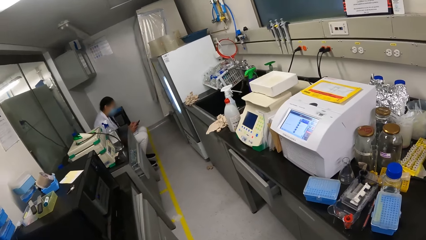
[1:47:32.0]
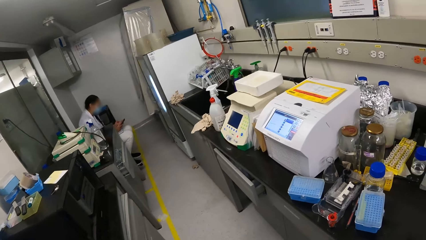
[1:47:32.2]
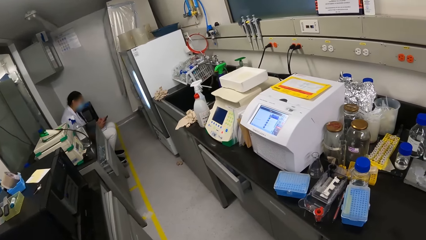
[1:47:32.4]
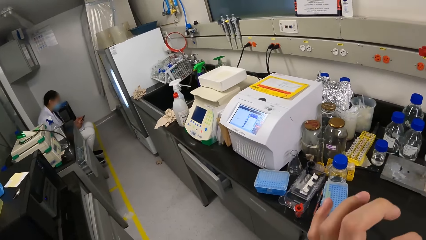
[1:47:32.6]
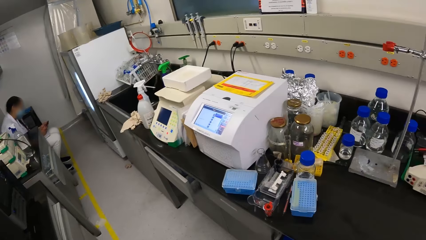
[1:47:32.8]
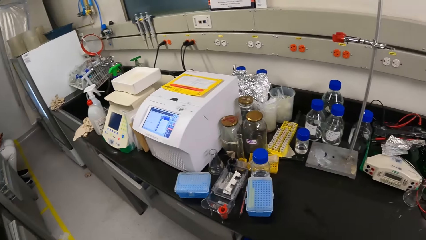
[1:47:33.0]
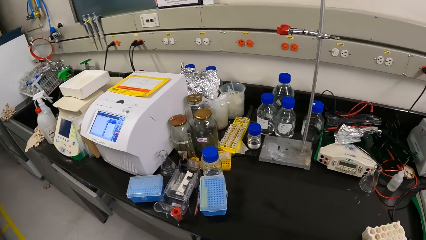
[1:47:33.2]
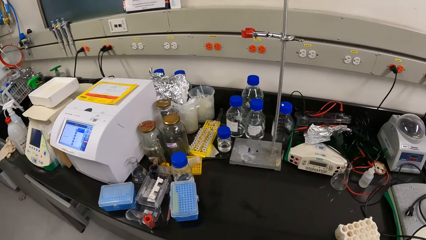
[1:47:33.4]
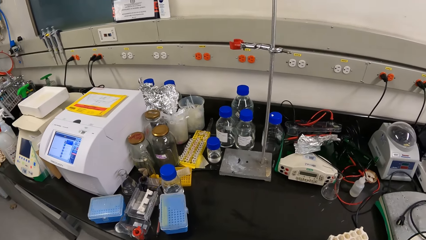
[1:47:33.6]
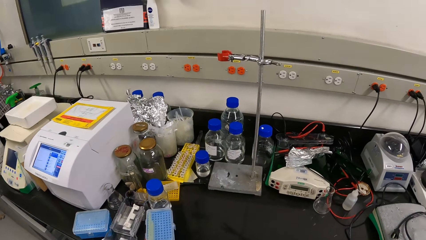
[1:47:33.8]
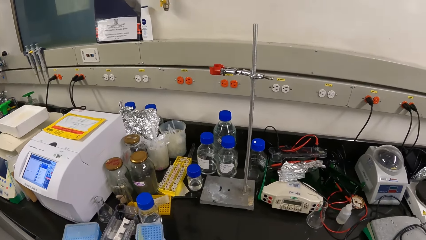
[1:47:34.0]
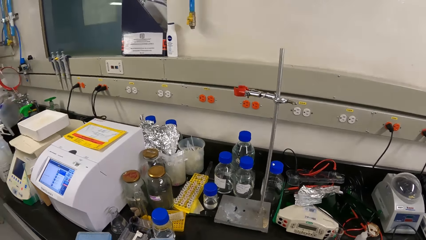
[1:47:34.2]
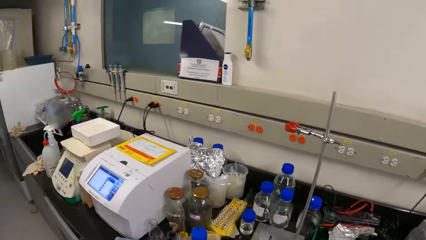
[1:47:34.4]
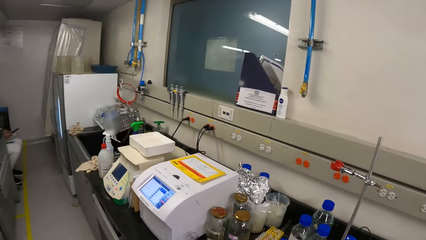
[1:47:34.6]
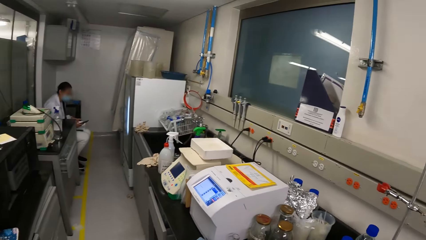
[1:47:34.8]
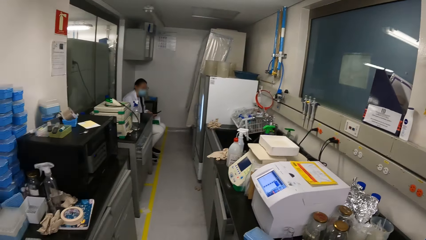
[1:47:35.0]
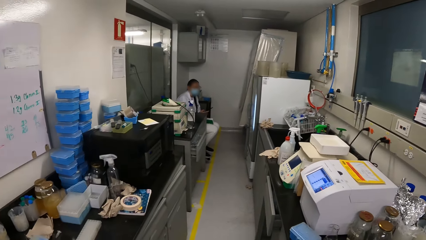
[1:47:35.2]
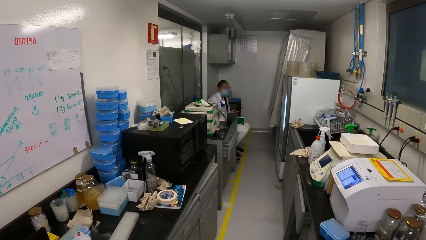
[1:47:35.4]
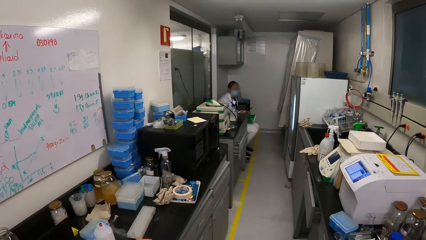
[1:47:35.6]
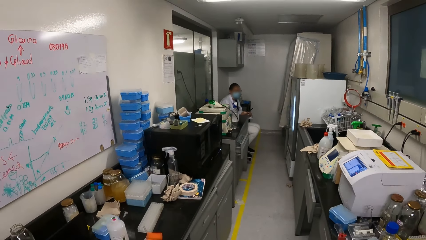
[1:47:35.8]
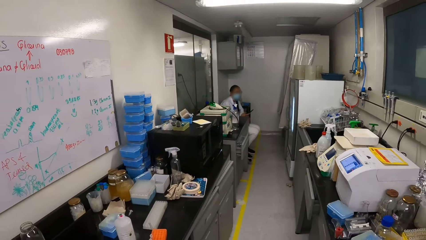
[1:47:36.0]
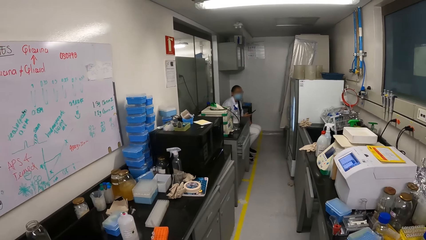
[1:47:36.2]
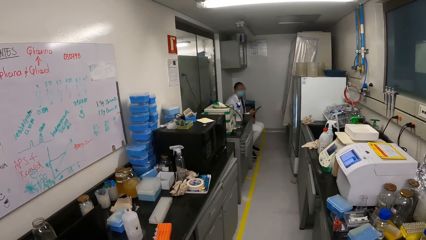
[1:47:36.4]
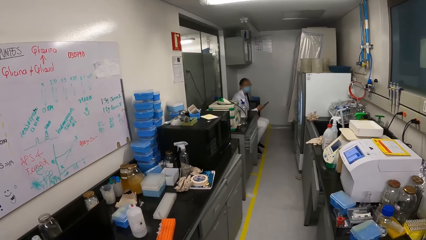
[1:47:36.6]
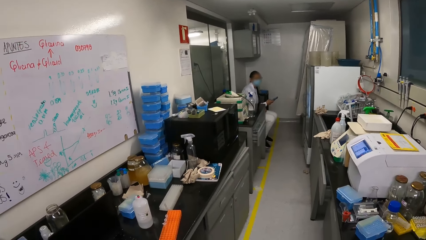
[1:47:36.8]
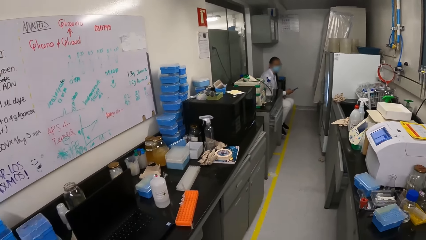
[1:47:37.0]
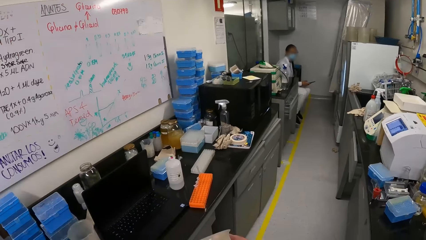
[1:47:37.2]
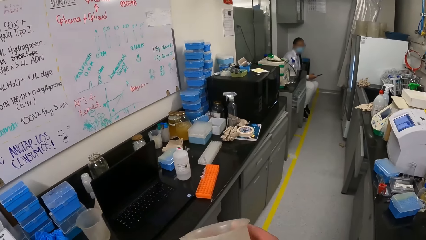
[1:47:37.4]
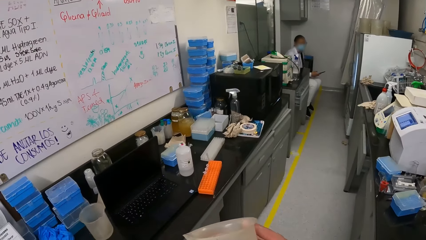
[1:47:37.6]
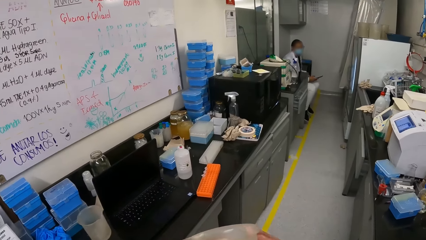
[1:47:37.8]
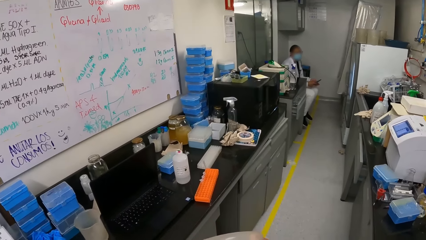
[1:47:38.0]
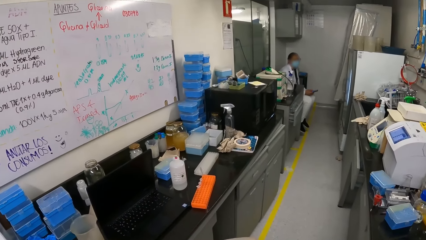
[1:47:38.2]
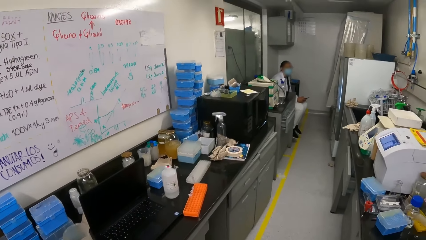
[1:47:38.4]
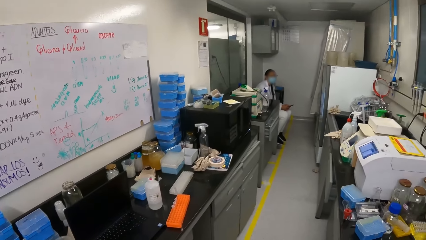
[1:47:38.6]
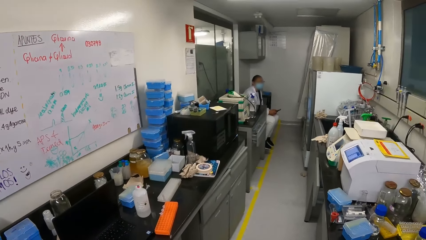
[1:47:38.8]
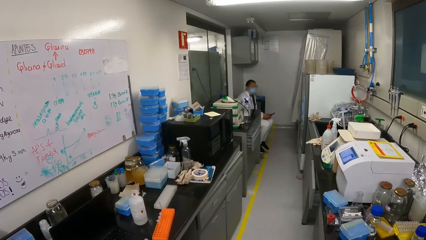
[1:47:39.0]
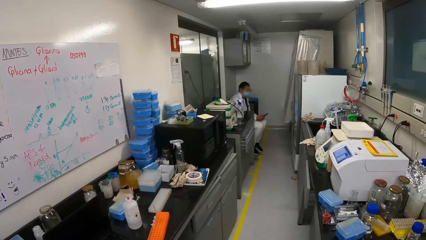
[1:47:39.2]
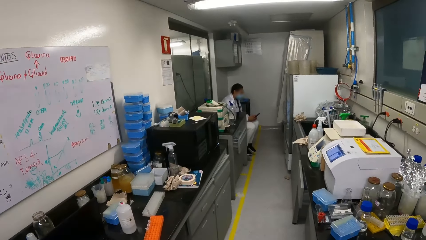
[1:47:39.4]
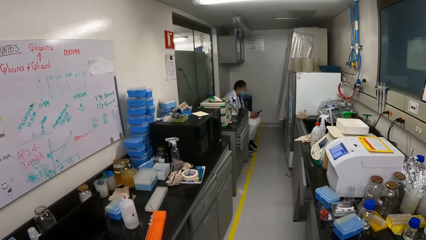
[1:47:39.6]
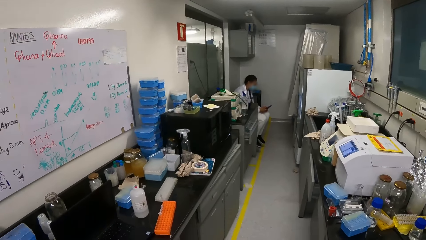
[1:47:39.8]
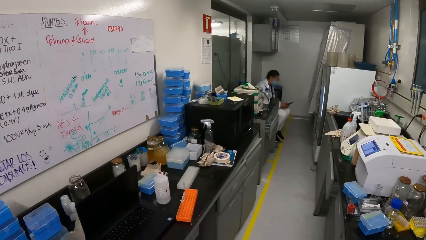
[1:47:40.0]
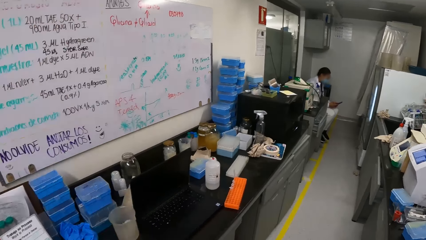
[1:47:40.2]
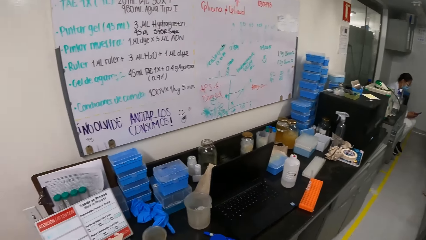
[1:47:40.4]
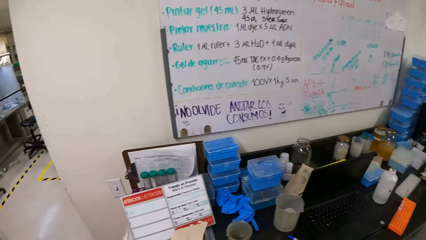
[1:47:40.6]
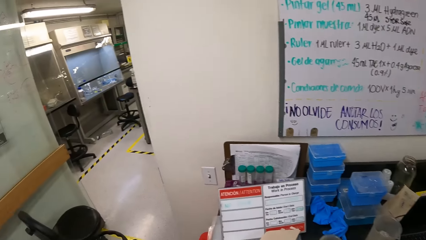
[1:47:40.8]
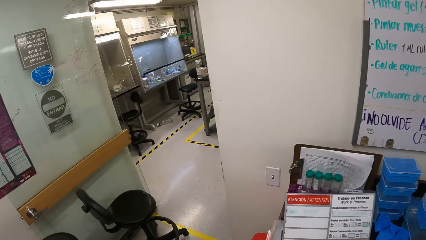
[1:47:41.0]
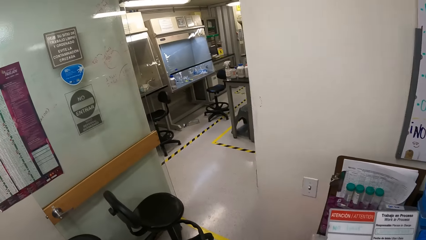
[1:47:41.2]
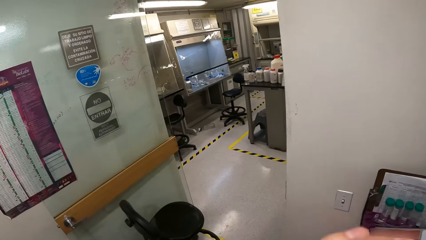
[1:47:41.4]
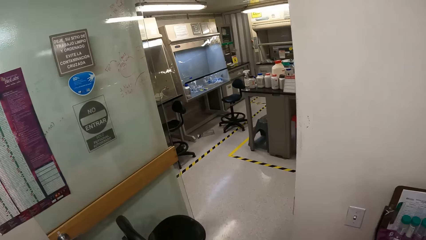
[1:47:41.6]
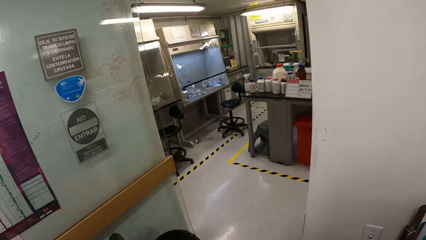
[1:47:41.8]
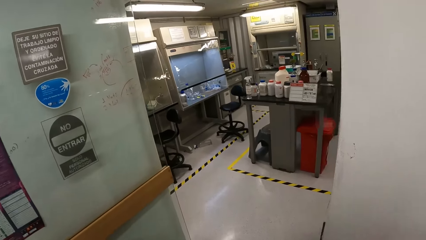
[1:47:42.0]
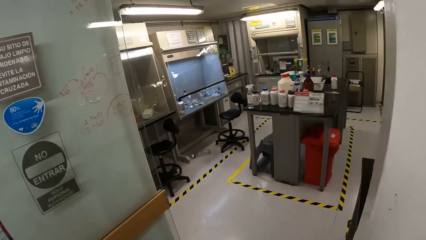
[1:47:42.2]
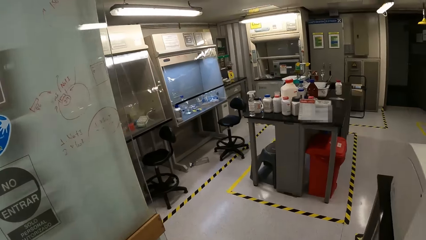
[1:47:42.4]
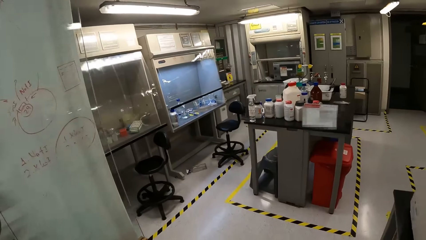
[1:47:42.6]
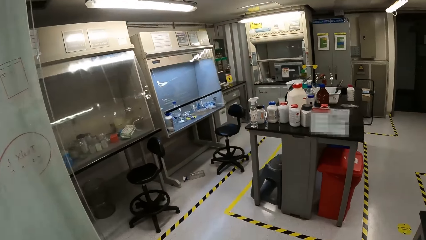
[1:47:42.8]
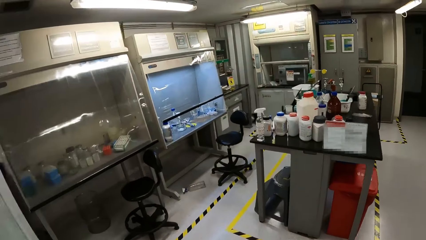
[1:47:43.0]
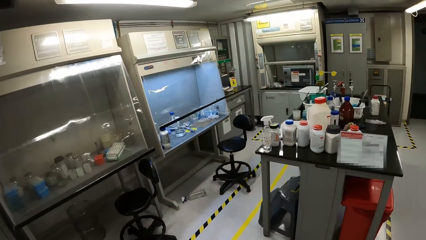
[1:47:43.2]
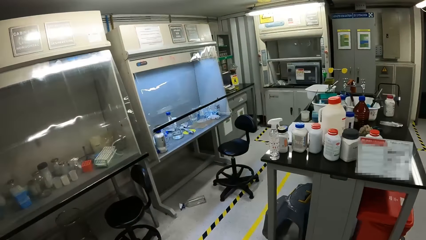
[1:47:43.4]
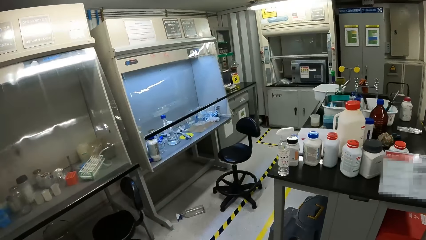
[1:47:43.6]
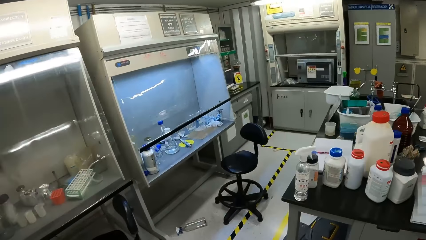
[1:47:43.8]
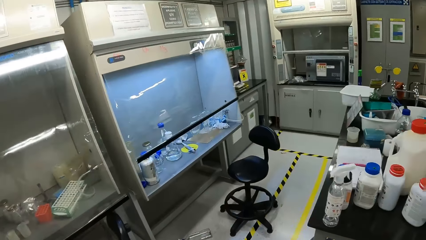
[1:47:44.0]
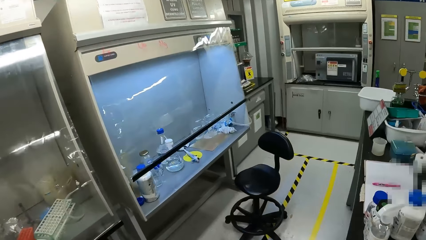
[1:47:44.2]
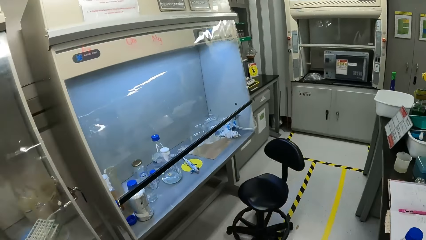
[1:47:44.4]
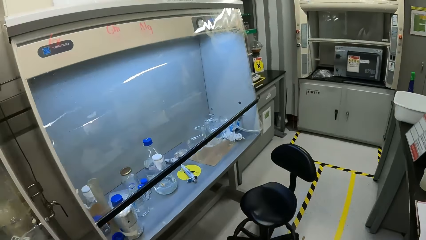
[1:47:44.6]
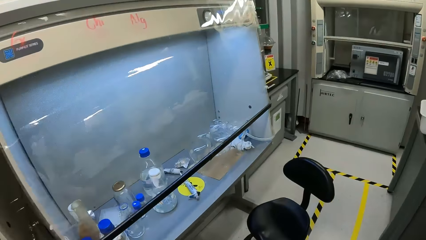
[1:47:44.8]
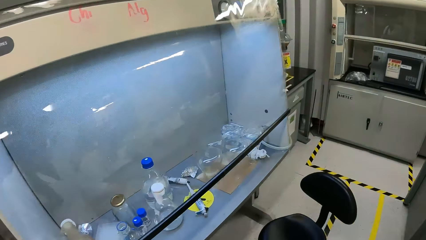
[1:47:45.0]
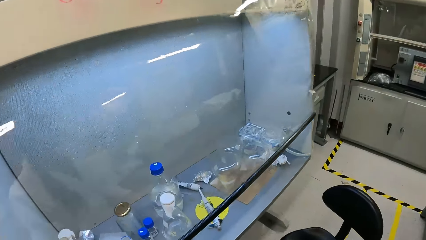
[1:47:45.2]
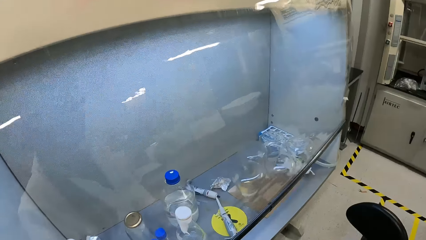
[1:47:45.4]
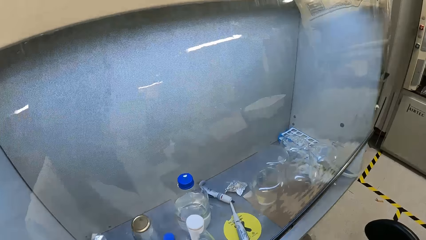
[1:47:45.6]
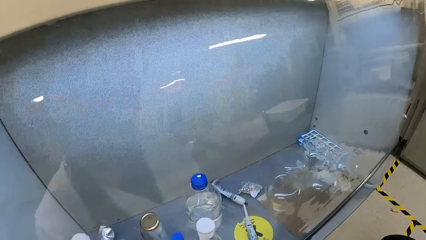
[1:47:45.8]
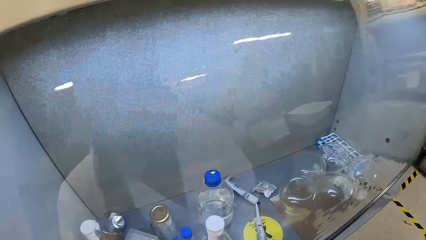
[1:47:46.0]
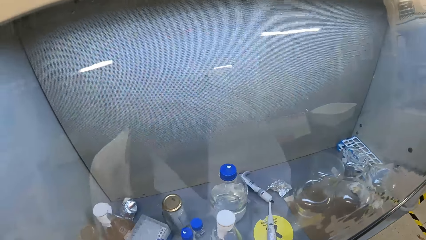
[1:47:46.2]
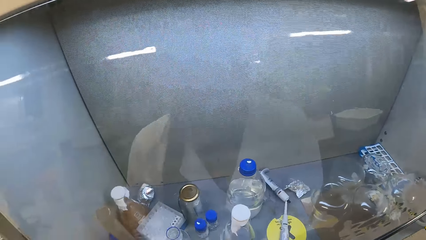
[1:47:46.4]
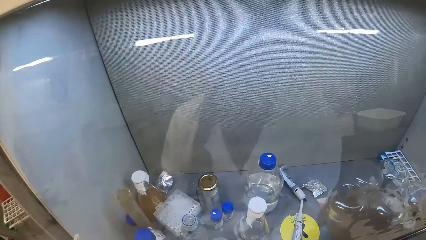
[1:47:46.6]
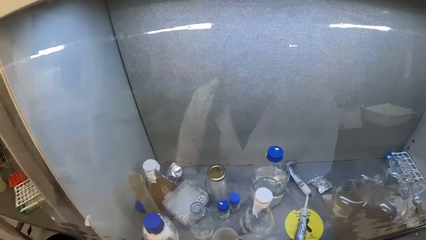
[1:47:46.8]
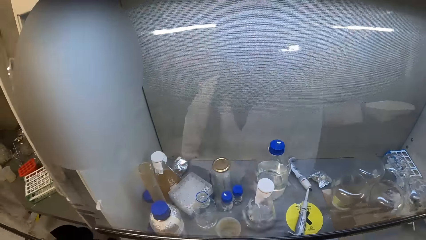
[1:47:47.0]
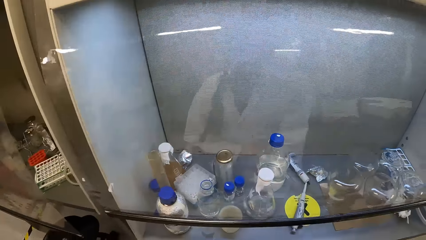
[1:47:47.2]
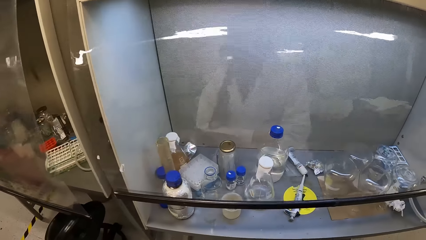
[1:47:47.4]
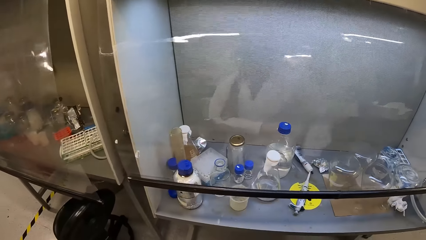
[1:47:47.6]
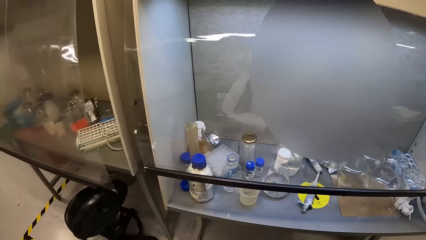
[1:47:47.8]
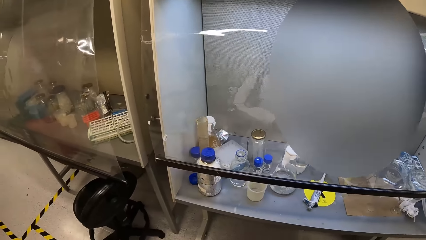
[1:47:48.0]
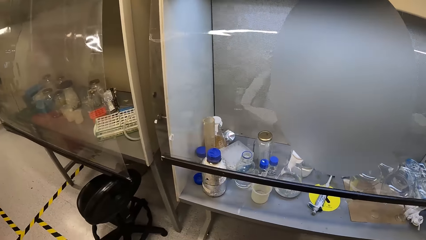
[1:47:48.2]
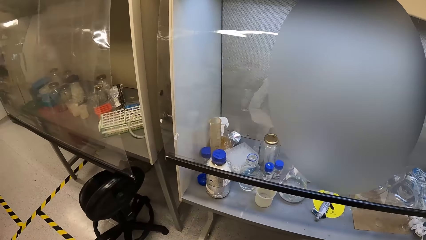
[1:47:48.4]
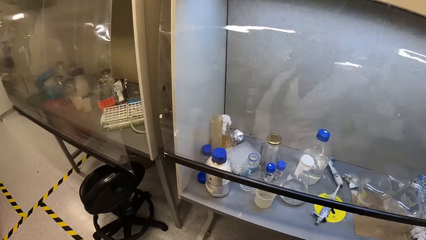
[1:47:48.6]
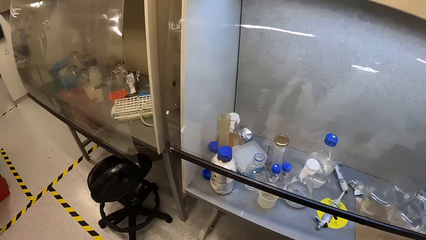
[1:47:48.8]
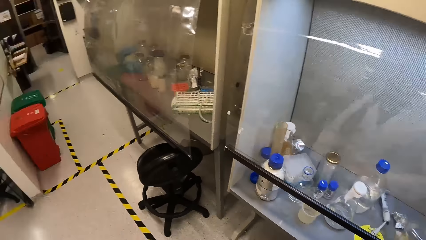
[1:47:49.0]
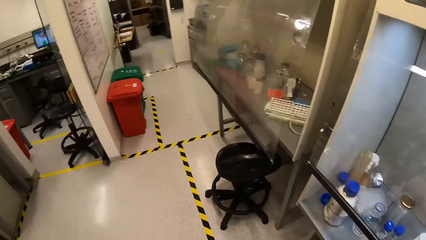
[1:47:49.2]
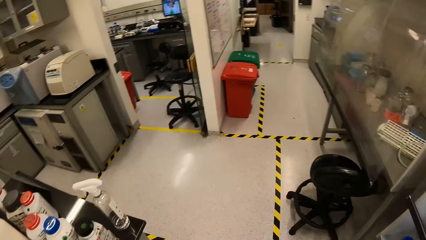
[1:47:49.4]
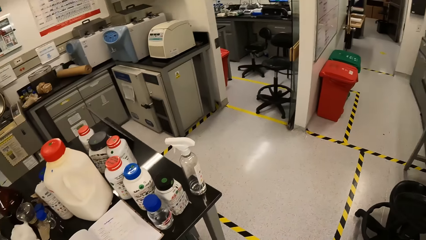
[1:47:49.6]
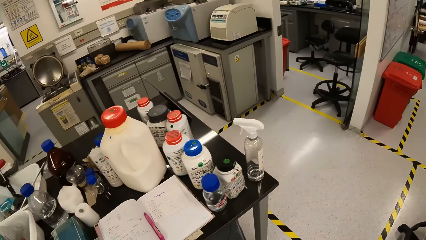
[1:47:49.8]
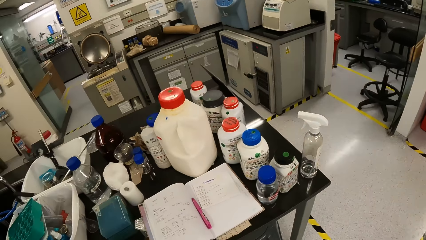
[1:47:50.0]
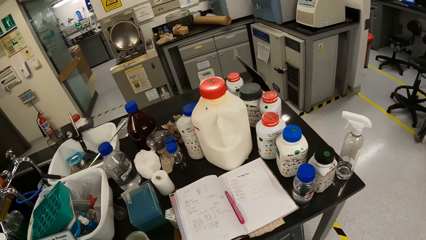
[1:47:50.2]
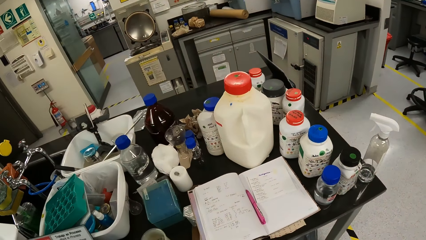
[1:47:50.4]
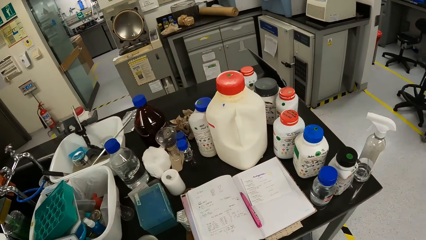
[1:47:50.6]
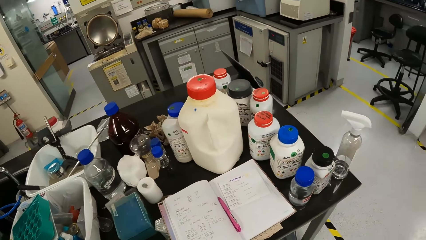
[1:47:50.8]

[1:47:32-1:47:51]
The camera wearer looks around. A person stares on the phone. The camera wearer walks around the lab. They look in the cabinet. They look around the laboratory.
